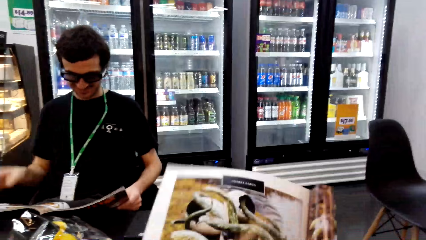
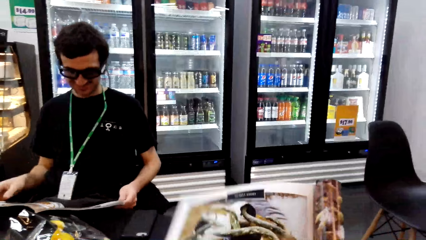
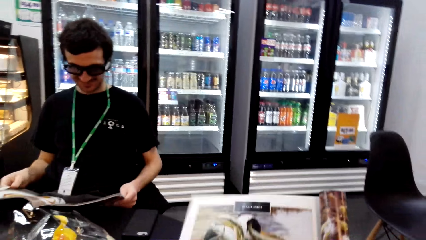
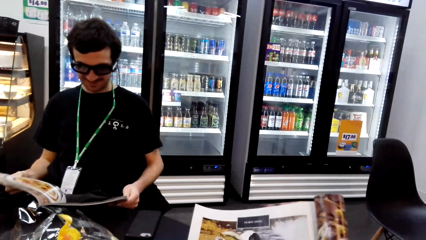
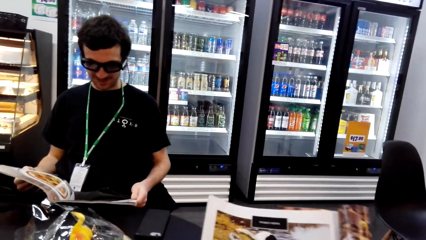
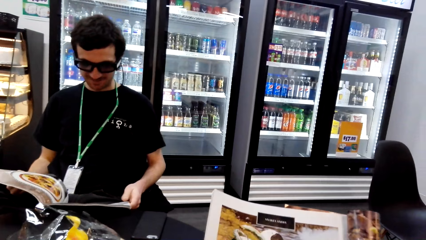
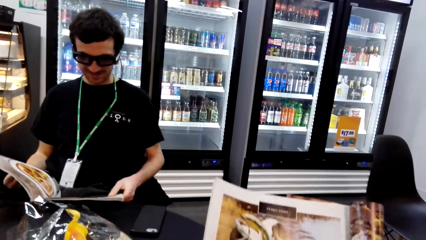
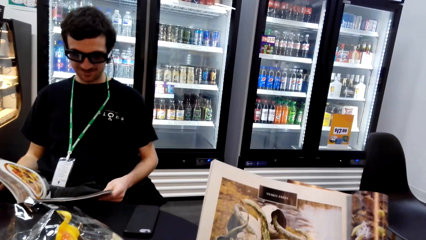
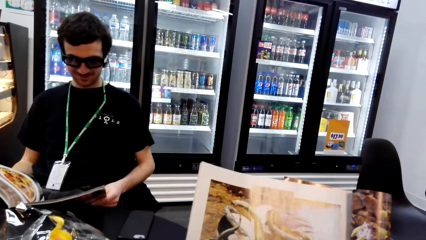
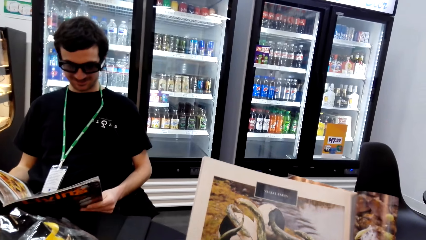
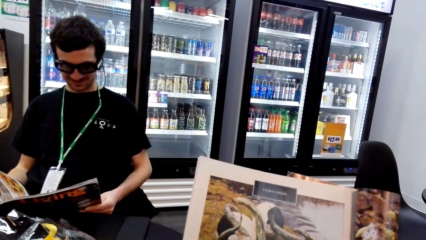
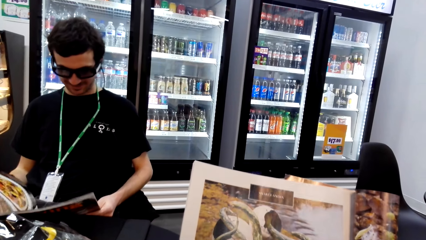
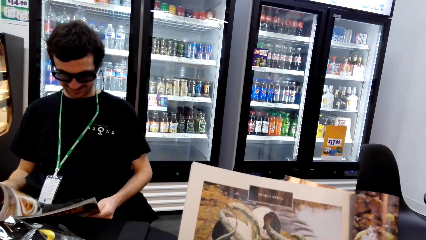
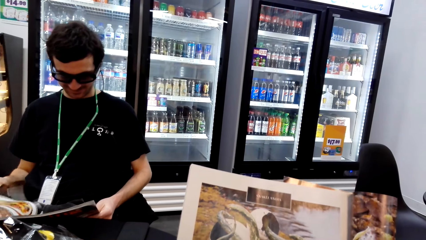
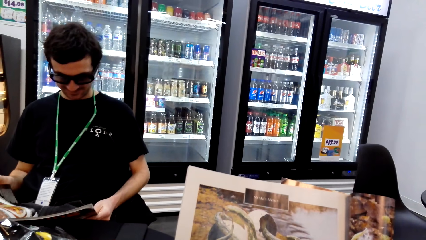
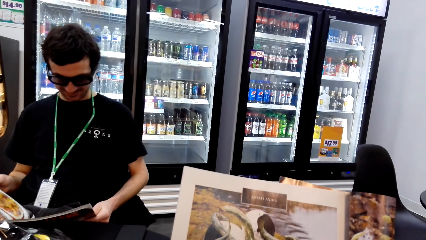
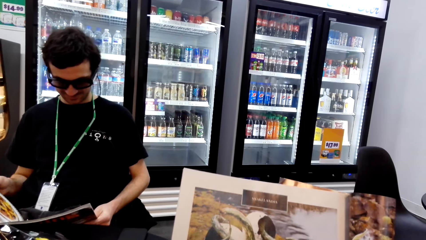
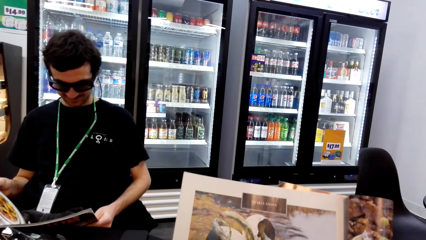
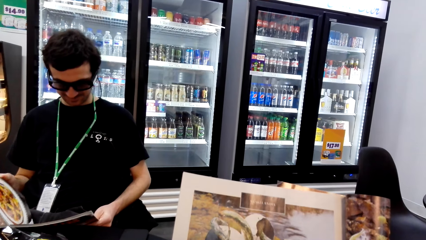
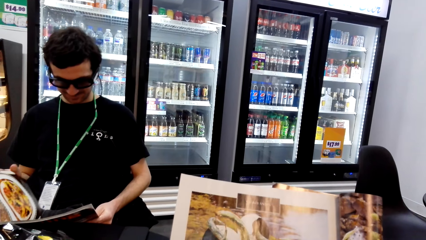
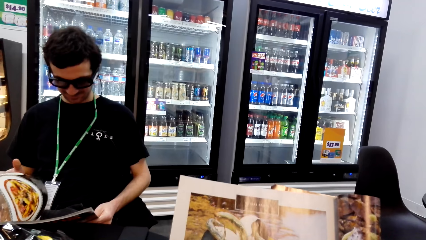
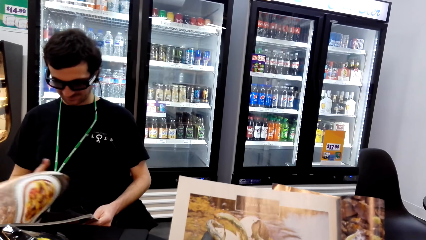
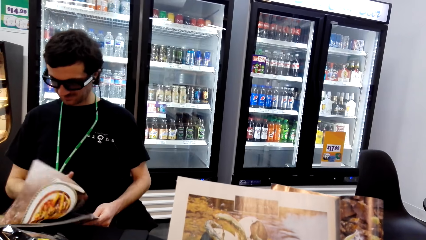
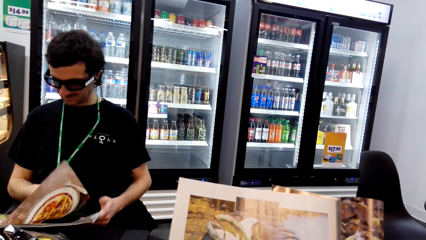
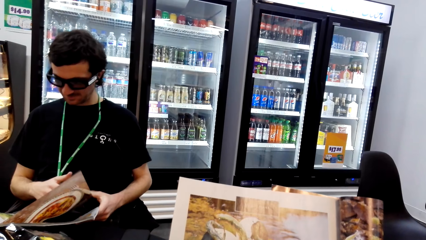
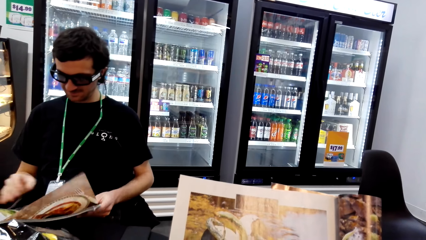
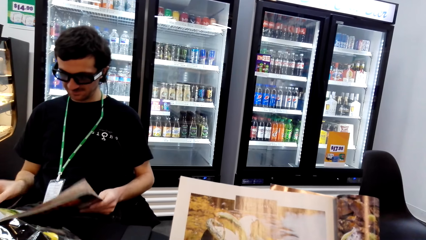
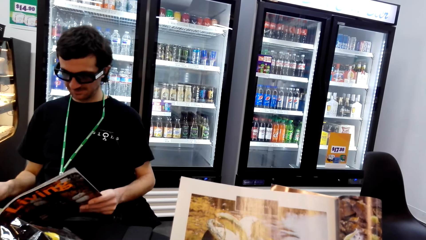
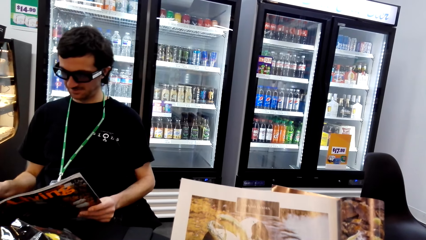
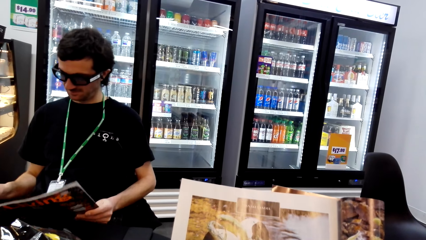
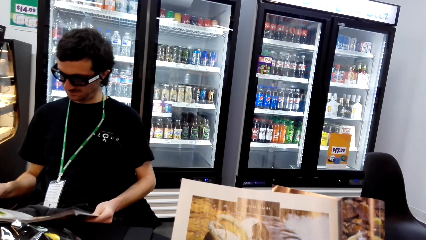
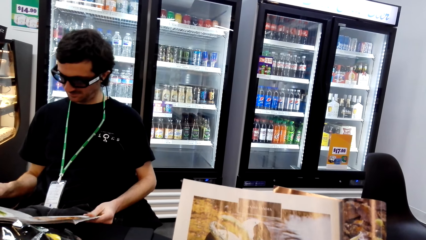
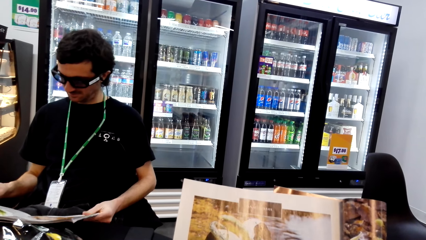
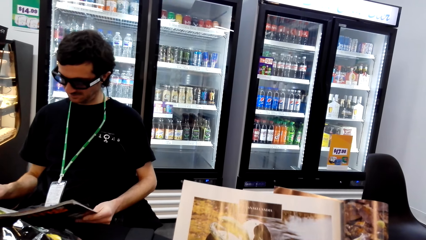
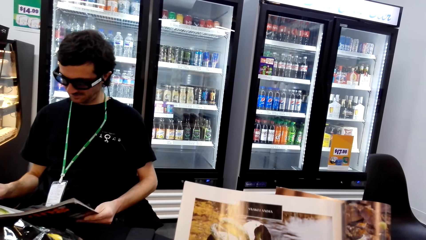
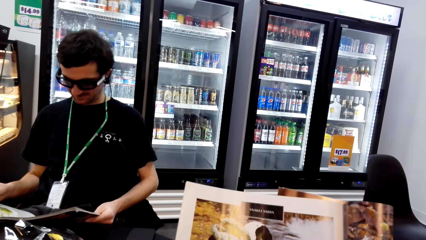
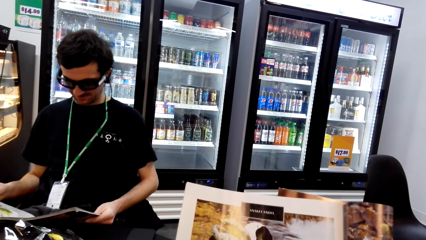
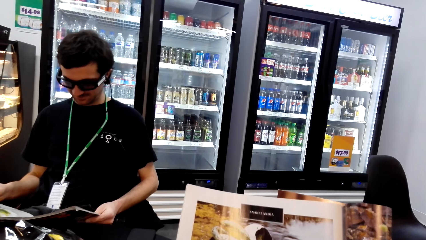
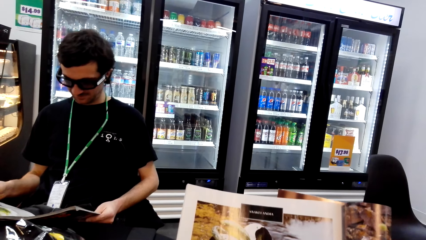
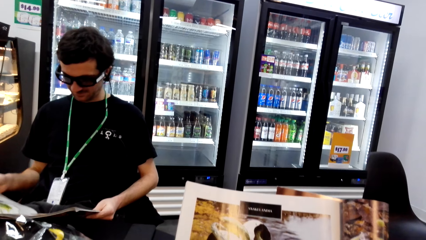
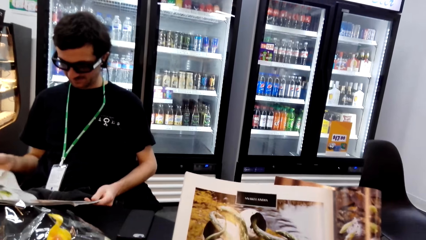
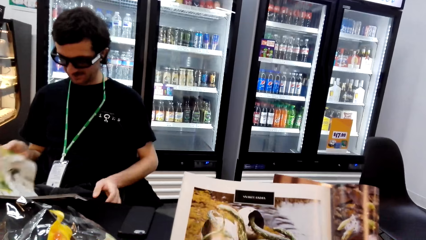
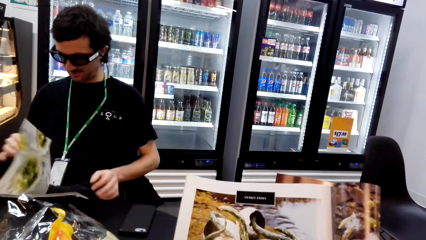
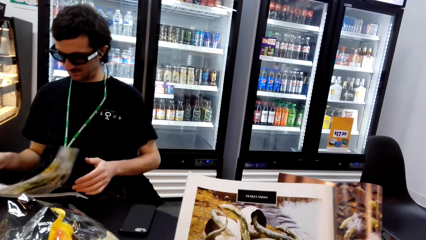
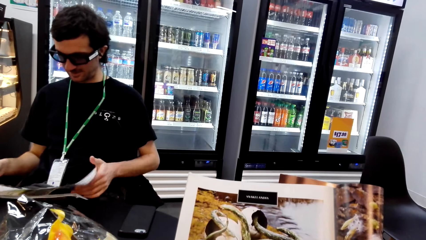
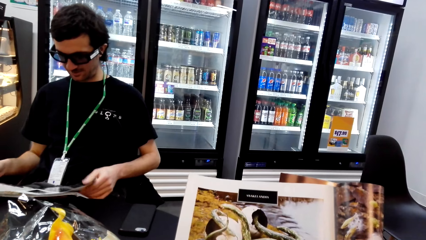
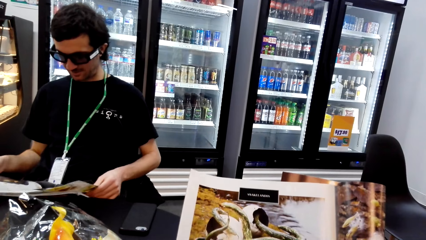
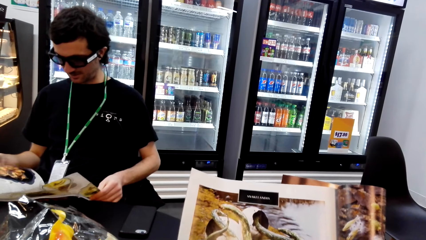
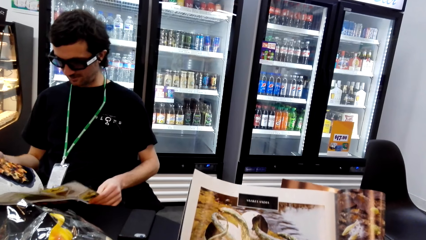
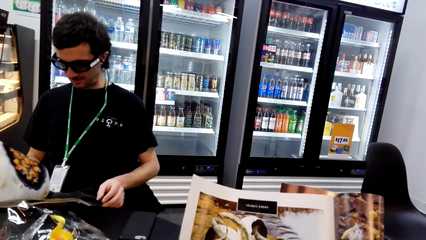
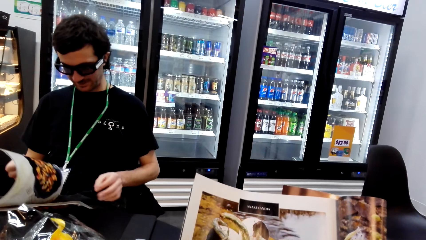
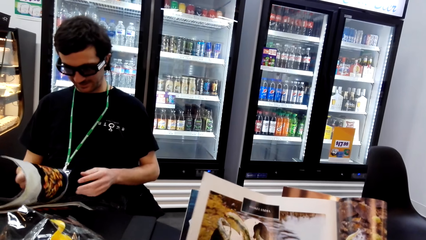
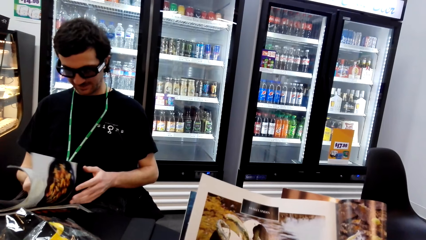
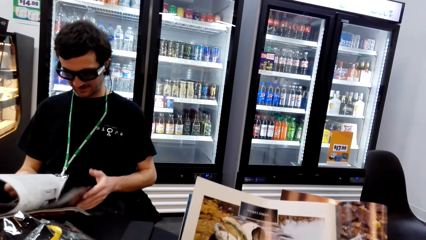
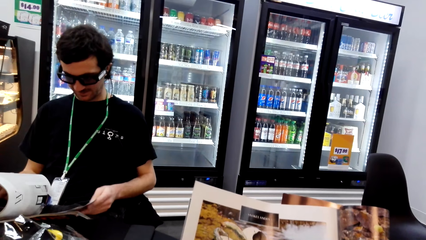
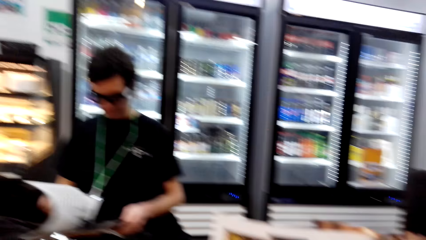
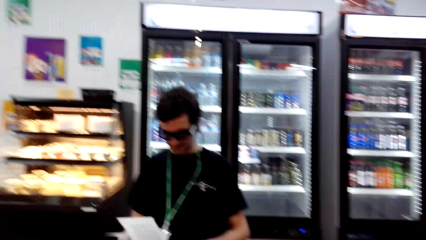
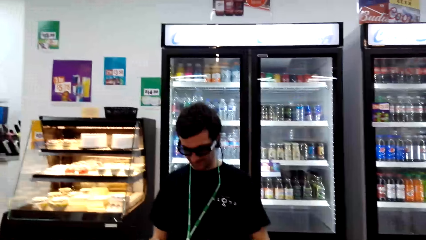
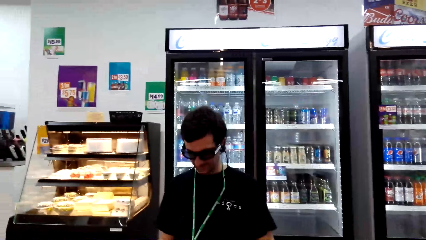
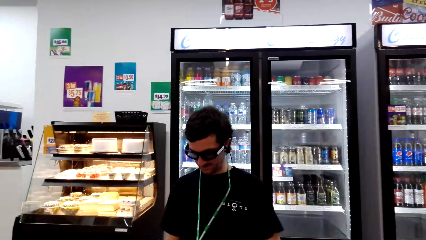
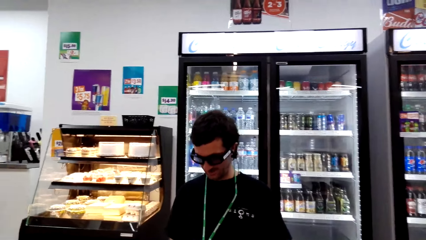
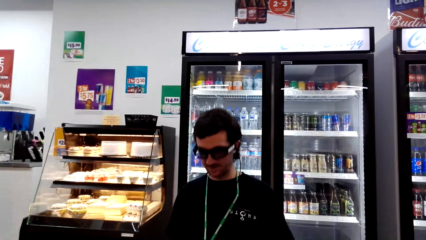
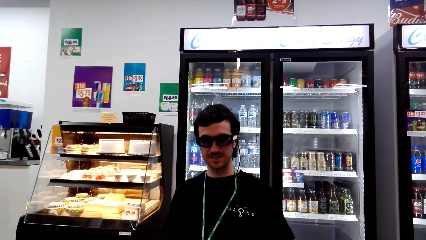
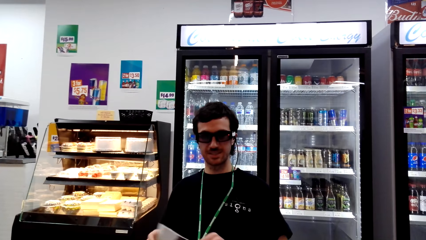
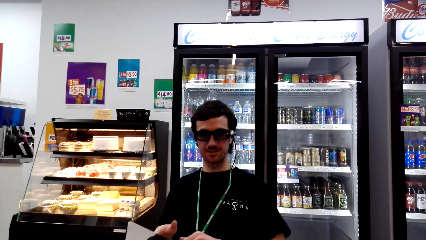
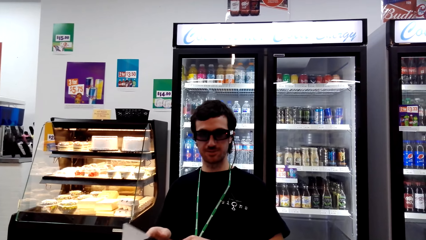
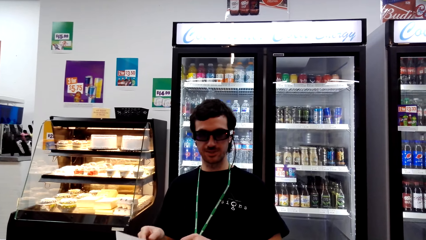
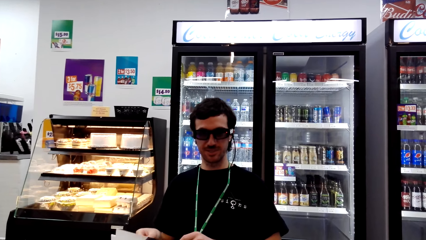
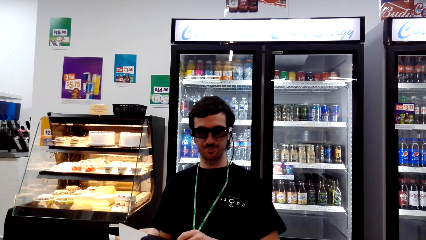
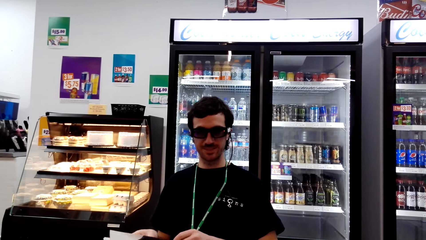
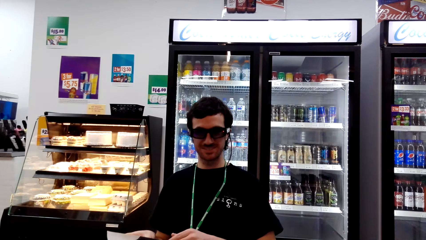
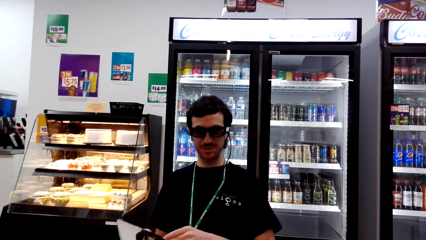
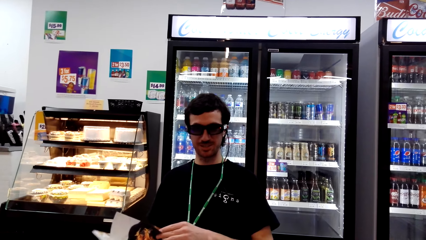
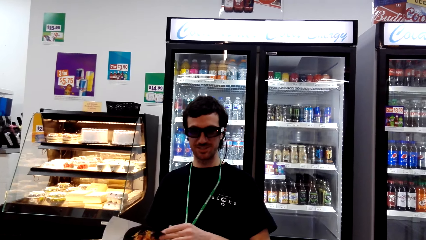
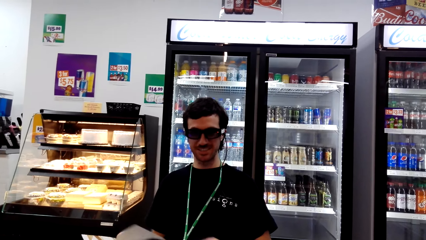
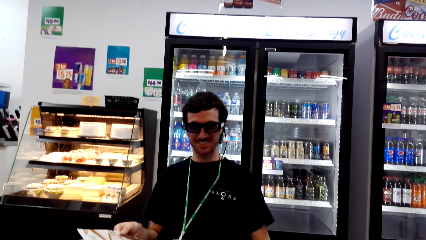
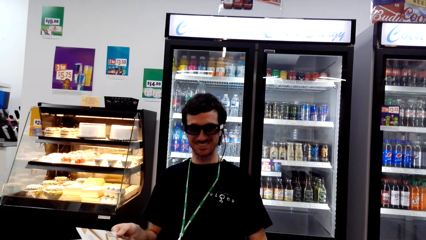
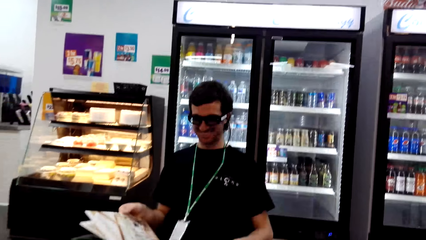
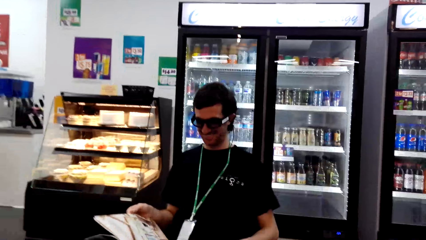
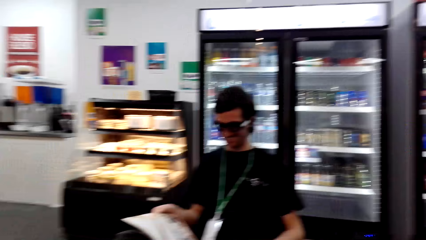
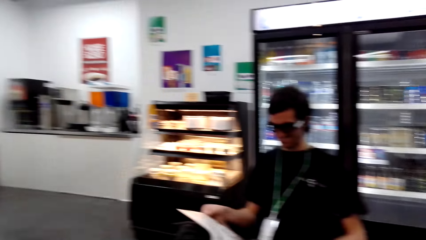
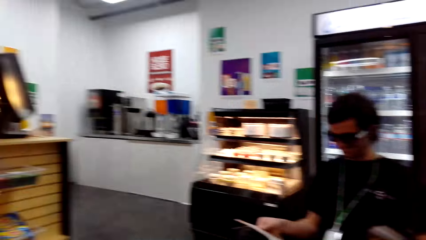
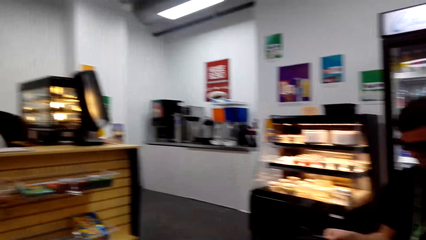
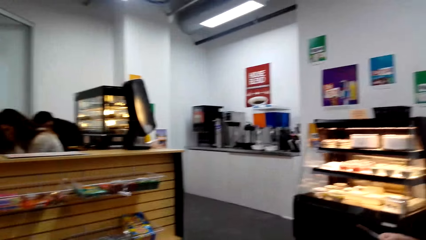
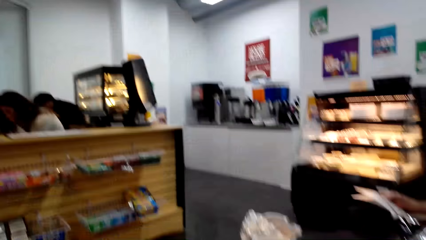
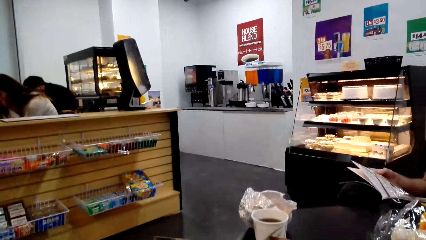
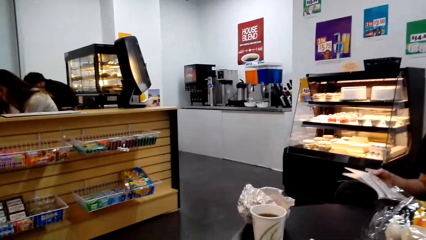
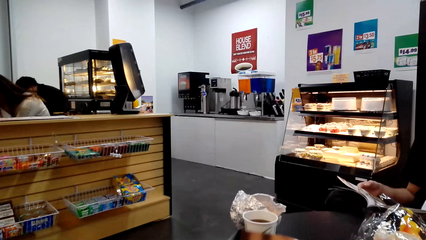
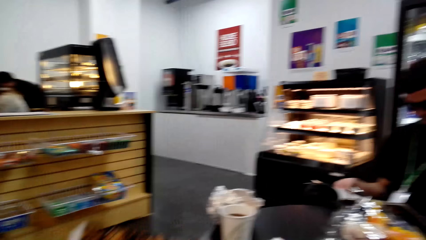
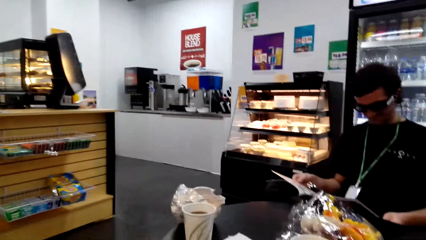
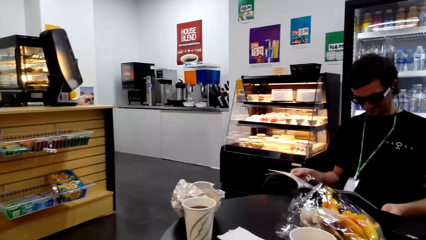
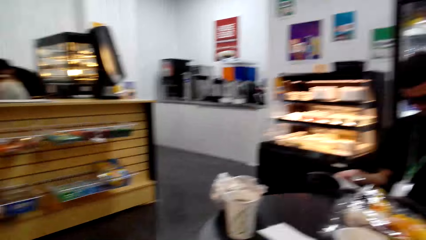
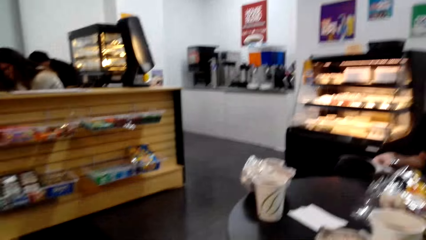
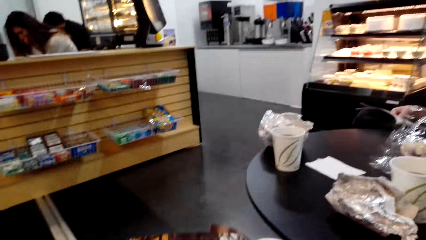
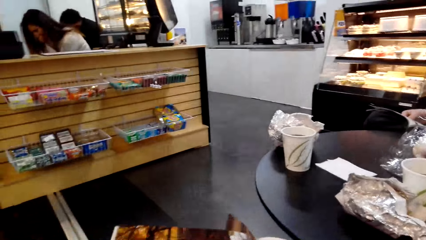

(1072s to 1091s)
The camera wearer looks at the book. A man looks at the book and opens the page of the book. The camera wearer looks at the book. They look at the book again. The man opens the page of the book. The man looks at the book and opens the page of the book. The man looks at the book. The camera wearer looks around. The man looks at the book.
